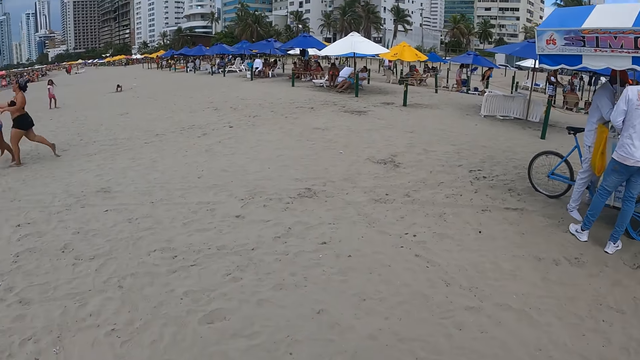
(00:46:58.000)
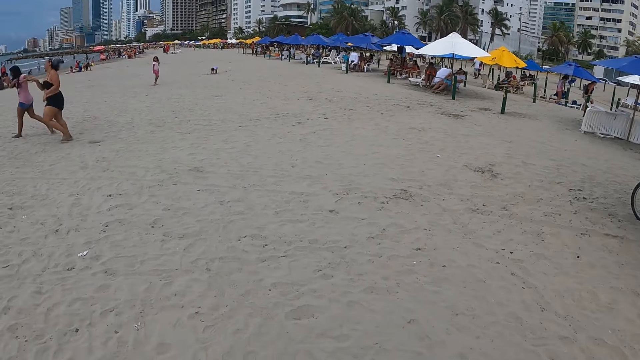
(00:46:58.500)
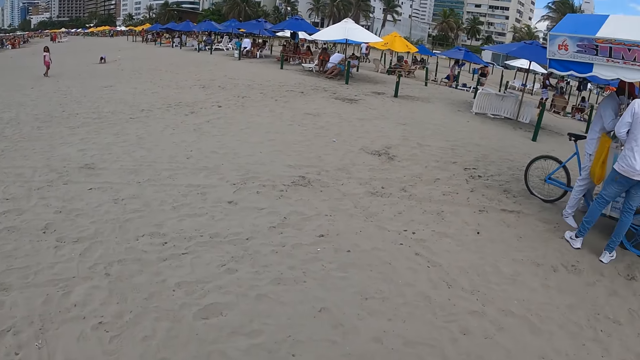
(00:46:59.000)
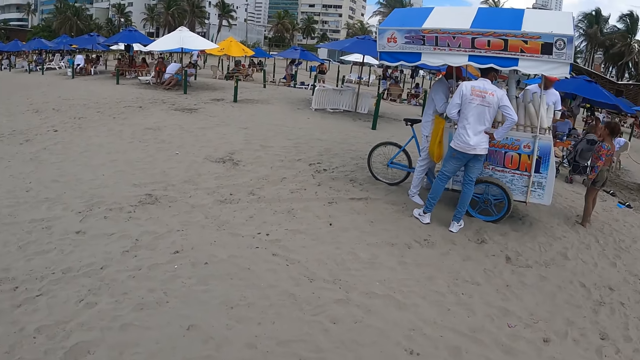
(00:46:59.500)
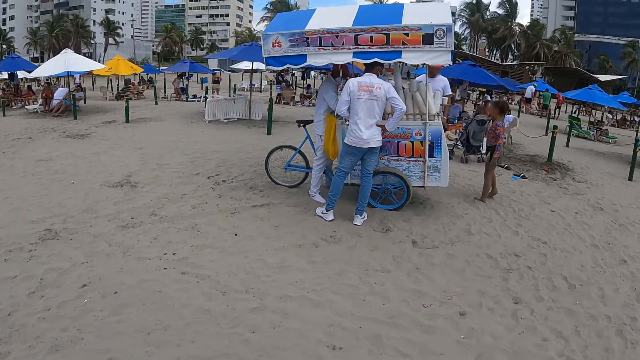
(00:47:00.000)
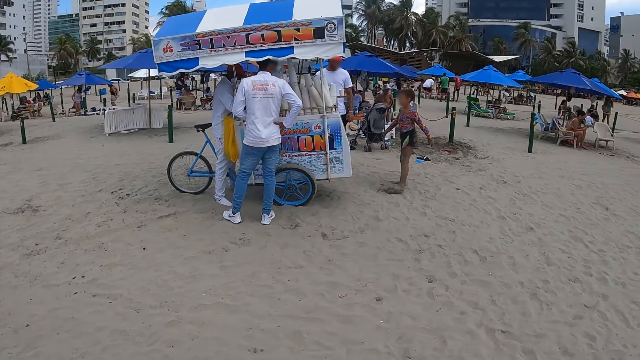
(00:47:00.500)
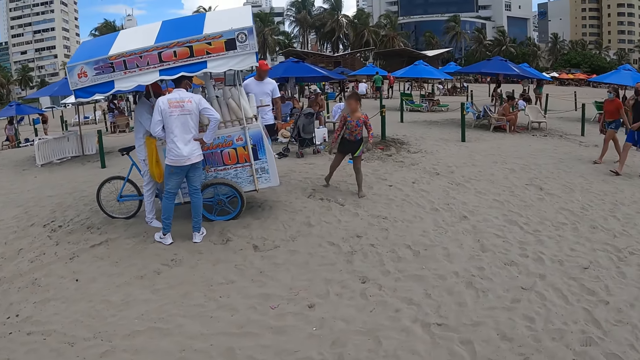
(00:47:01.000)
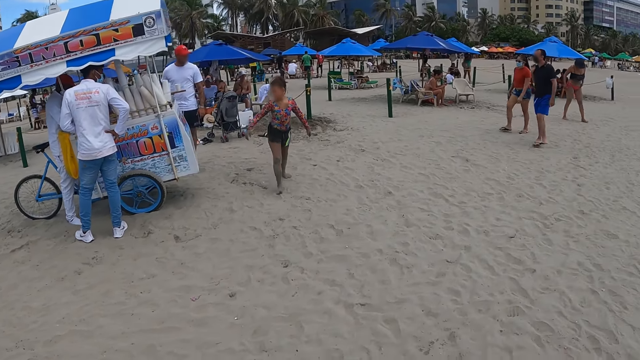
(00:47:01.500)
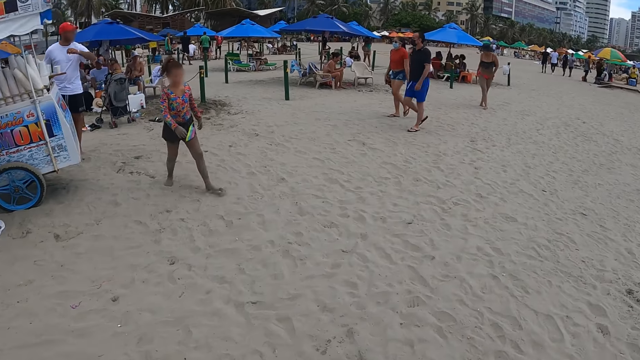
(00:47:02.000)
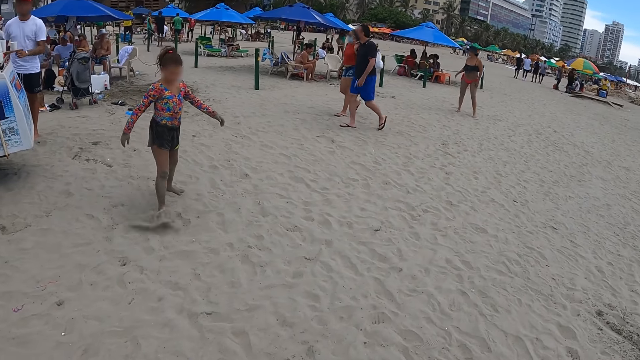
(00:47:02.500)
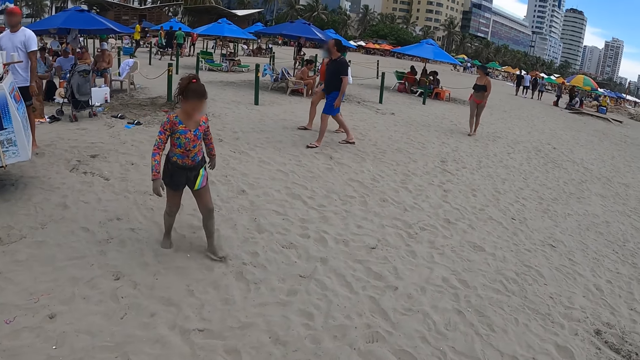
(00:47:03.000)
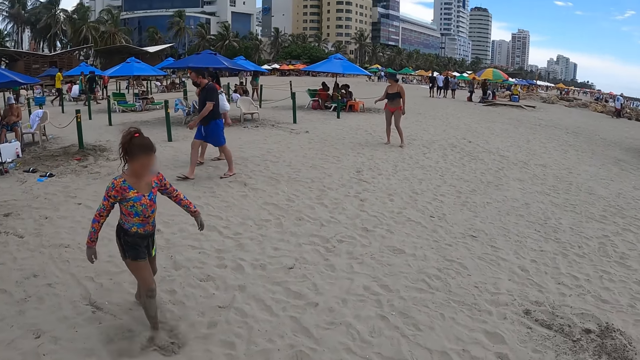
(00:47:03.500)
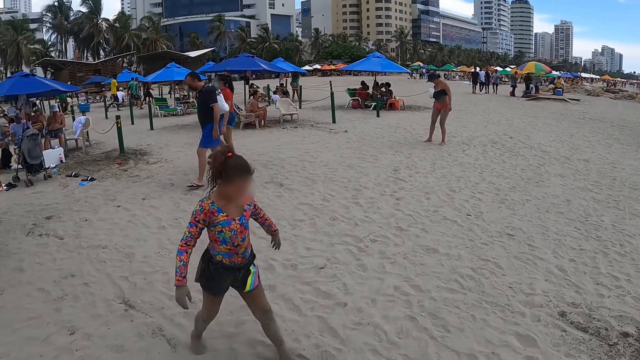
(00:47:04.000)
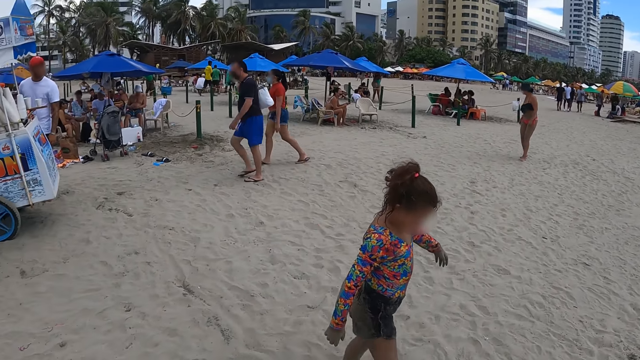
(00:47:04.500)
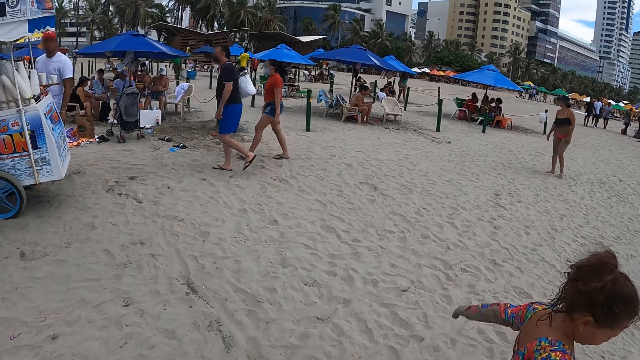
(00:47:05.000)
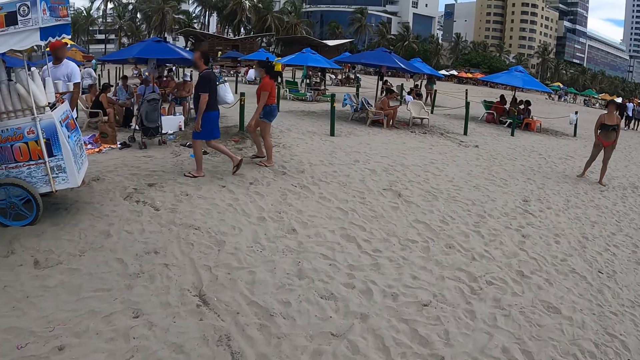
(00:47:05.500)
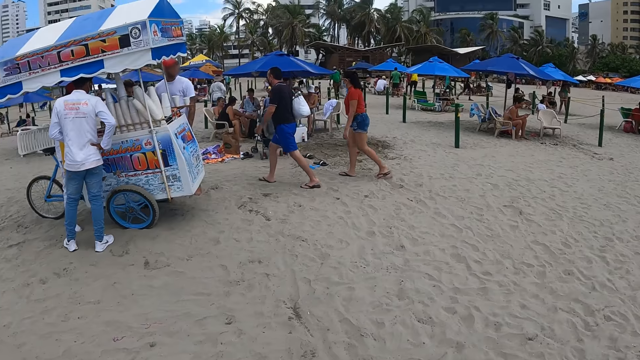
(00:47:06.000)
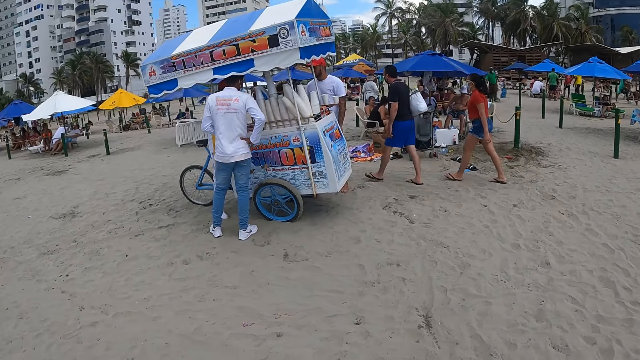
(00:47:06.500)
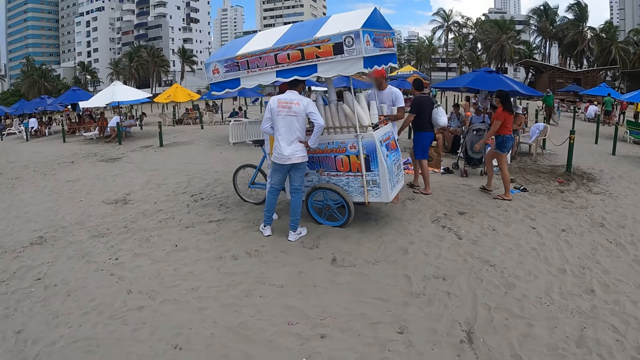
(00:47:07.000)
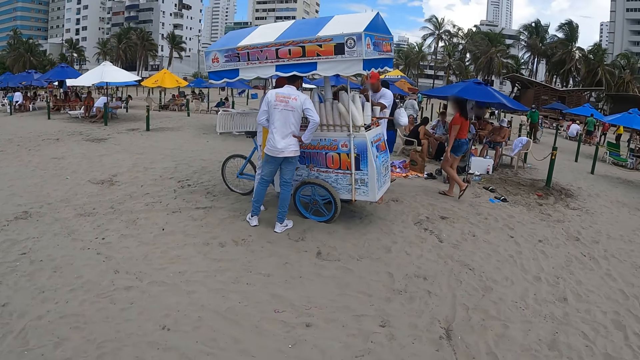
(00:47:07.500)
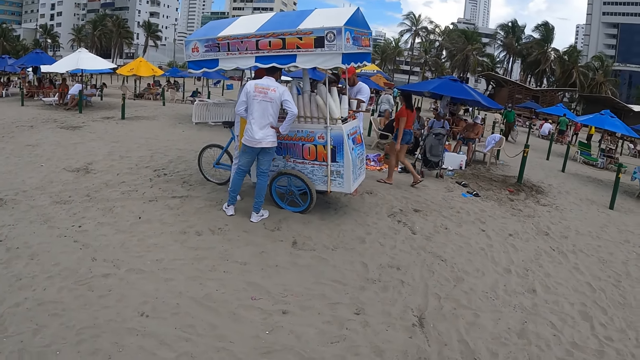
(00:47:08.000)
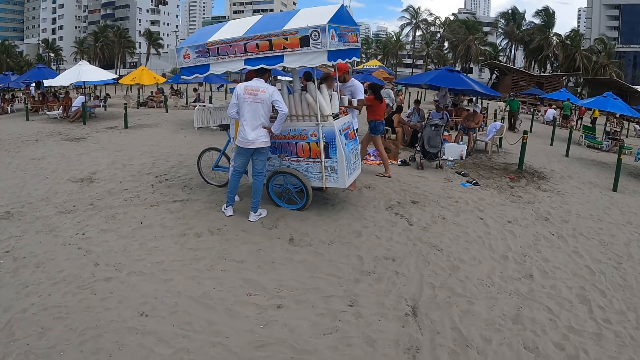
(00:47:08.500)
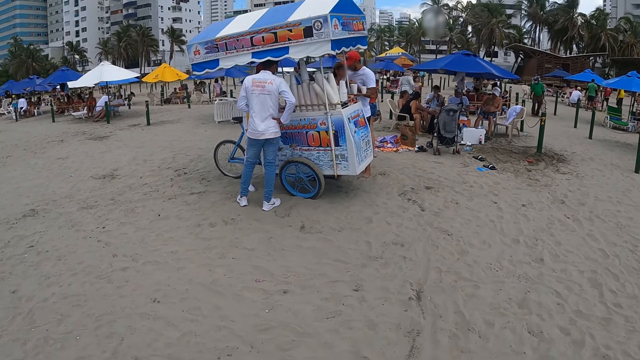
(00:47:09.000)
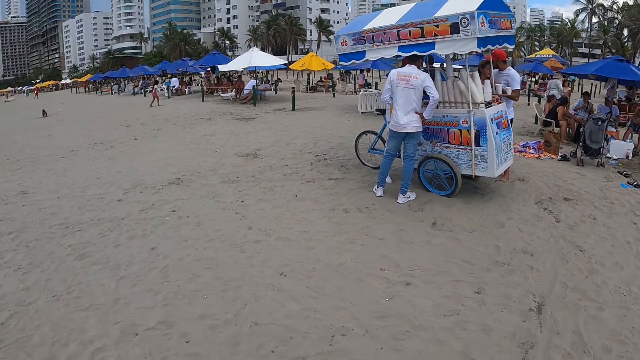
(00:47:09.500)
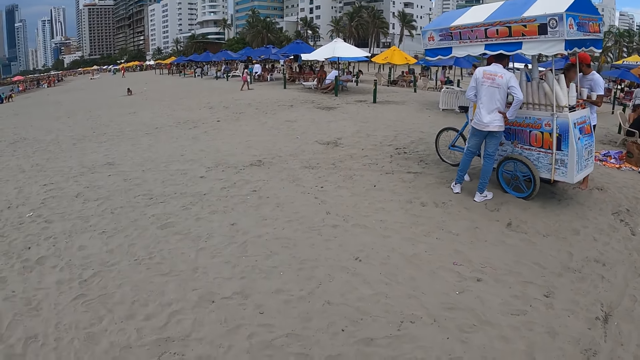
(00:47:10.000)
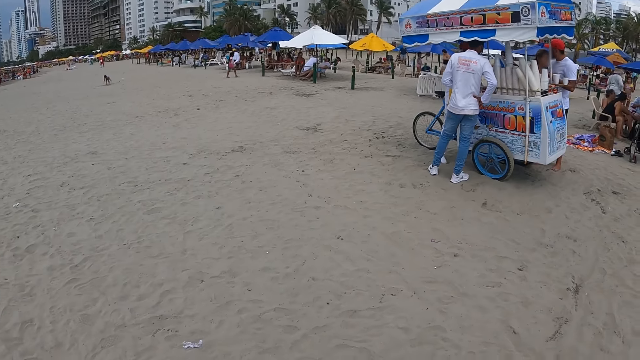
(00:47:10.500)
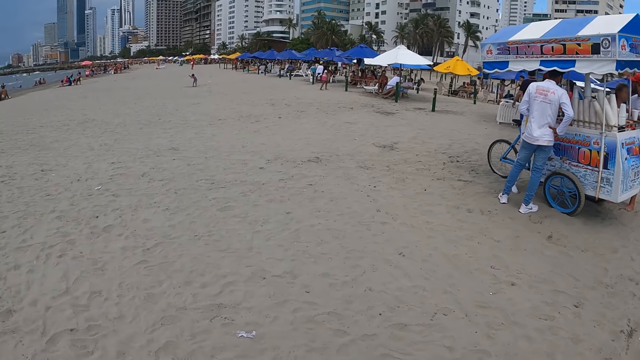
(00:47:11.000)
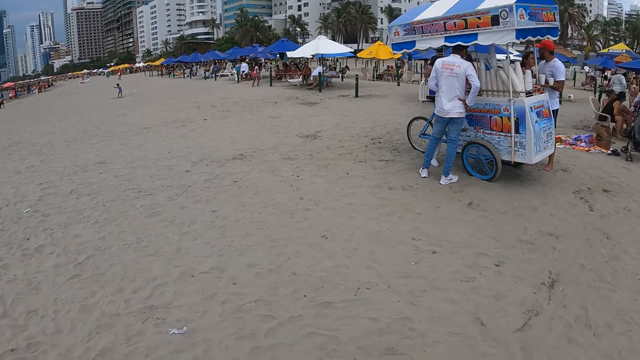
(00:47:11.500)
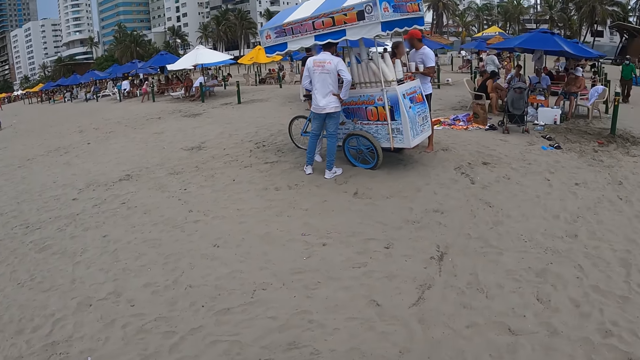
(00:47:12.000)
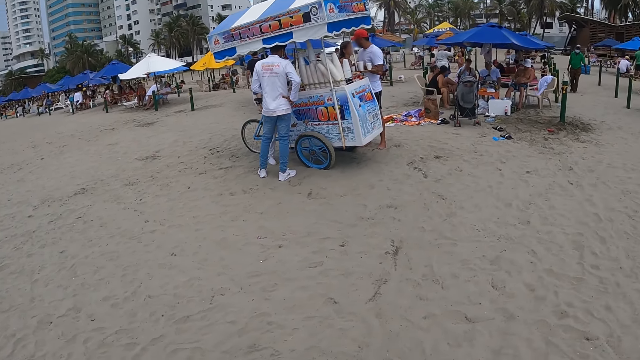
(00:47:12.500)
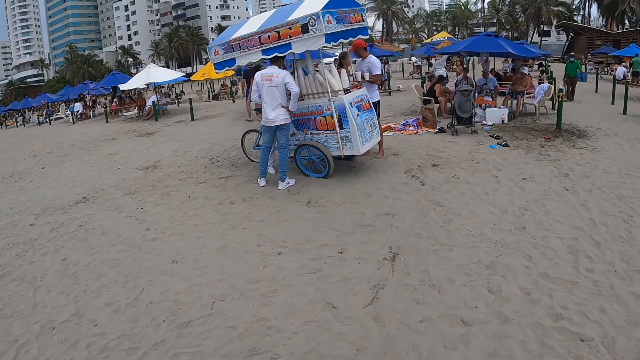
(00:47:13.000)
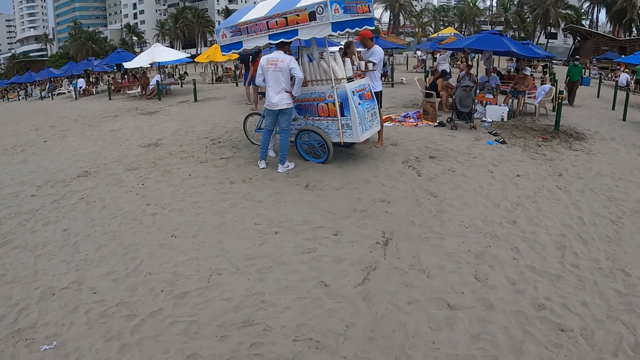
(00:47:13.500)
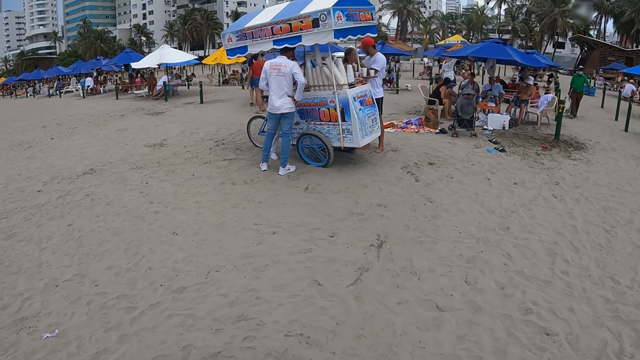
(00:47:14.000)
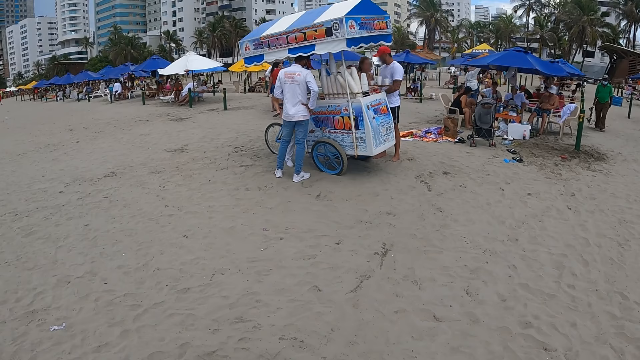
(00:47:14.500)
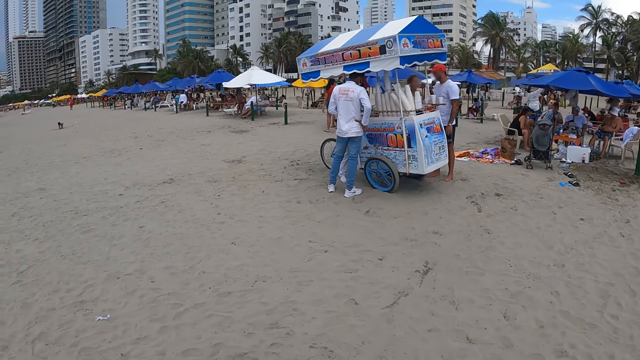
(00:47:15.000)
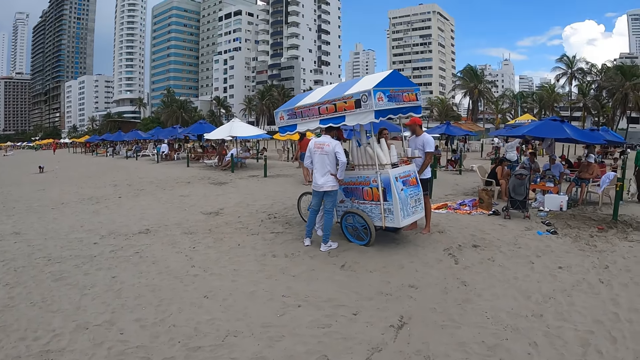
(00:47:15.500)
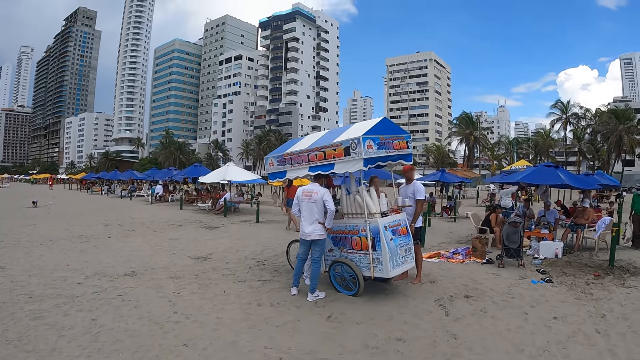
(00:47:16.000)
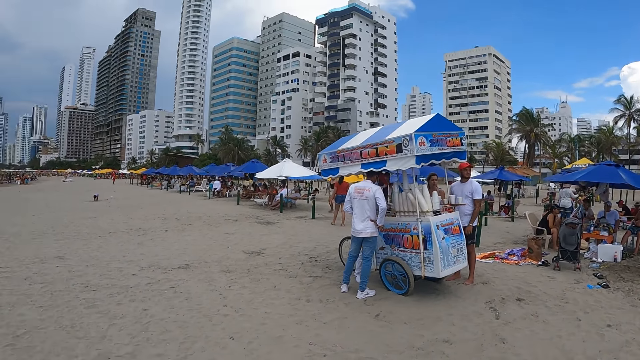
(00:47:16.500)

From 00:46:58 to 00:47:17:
A person stares on the ice cream shop. The camera wearer stares on the beach.
